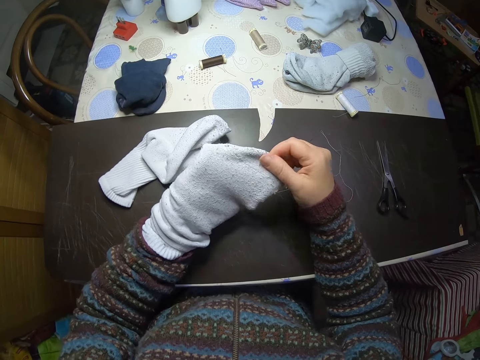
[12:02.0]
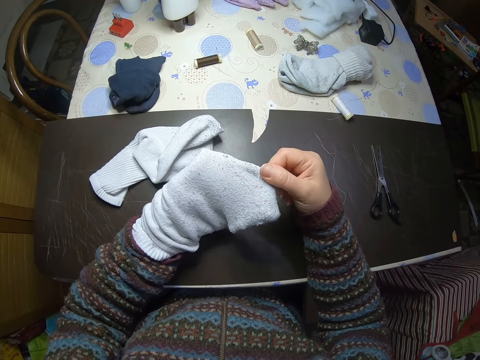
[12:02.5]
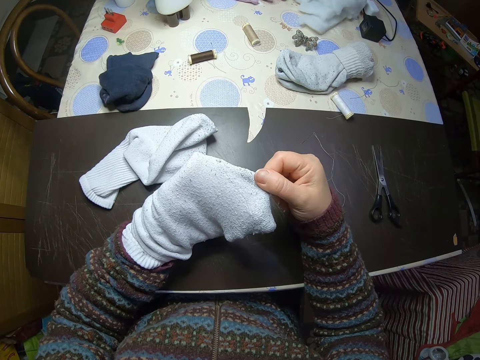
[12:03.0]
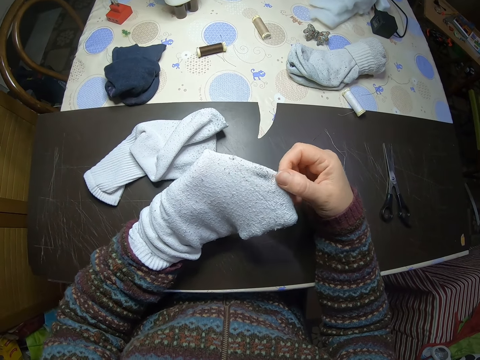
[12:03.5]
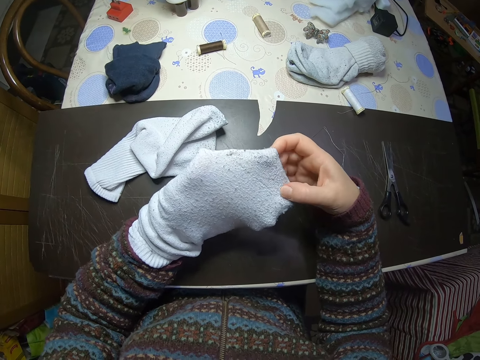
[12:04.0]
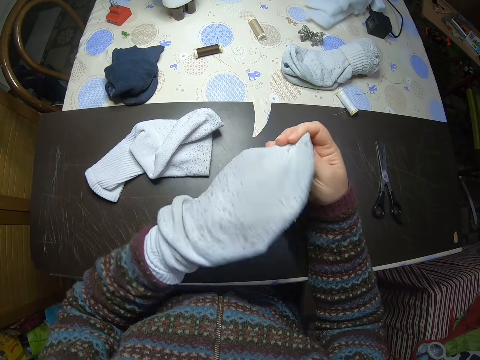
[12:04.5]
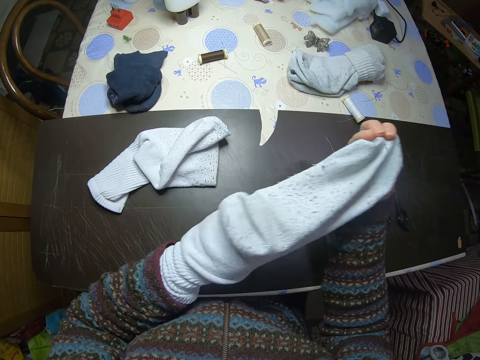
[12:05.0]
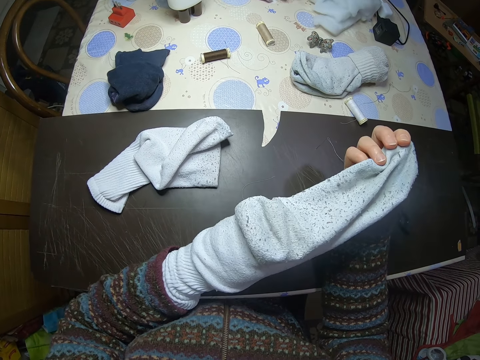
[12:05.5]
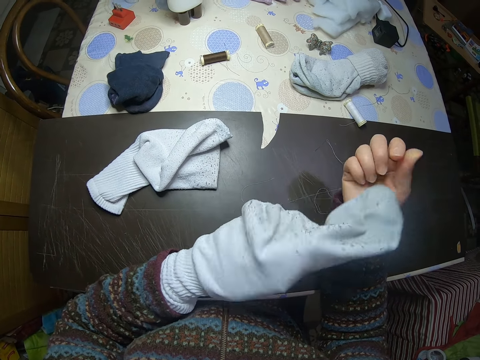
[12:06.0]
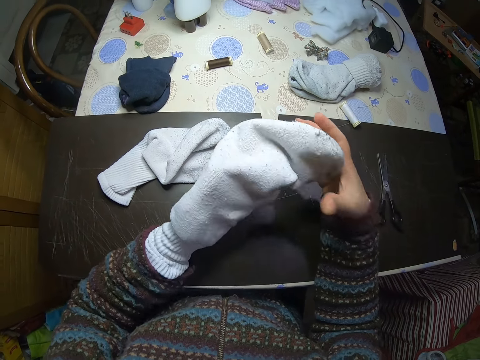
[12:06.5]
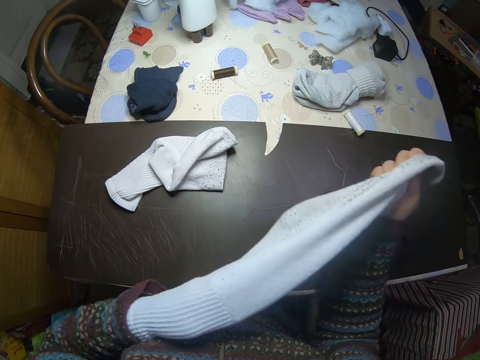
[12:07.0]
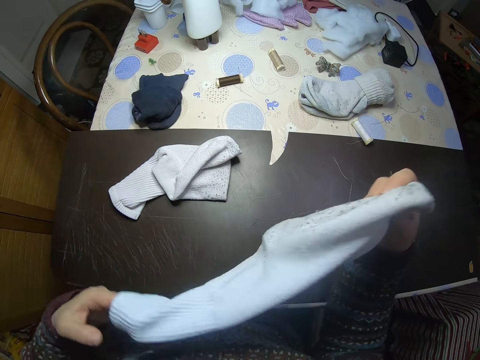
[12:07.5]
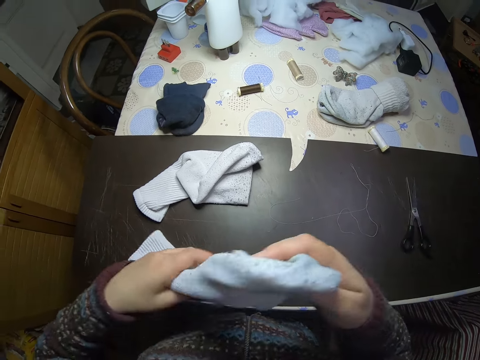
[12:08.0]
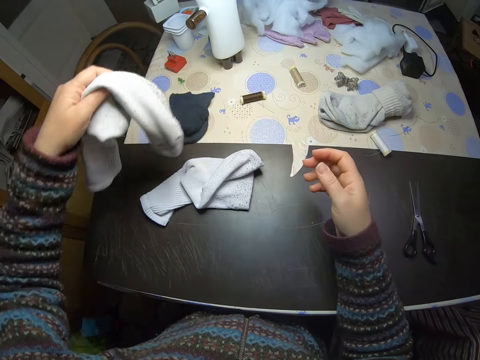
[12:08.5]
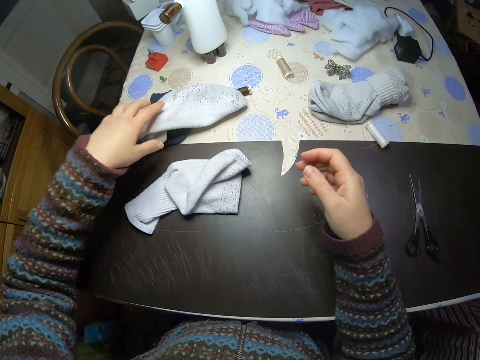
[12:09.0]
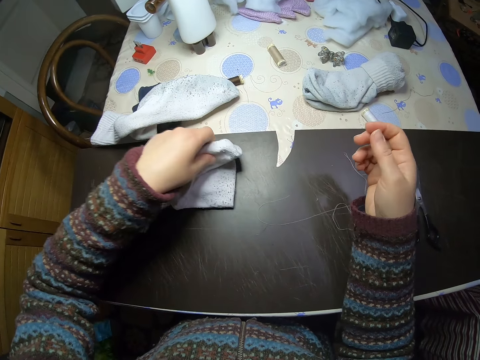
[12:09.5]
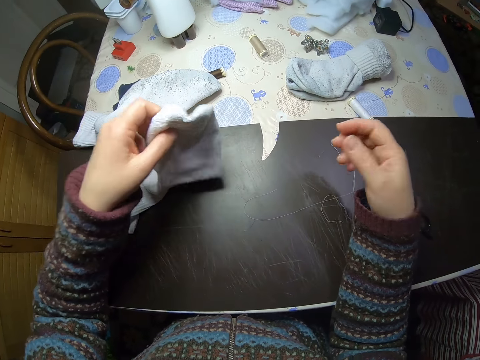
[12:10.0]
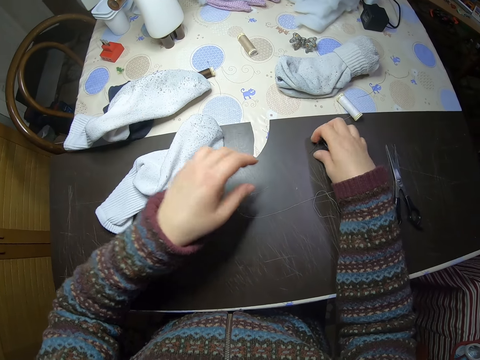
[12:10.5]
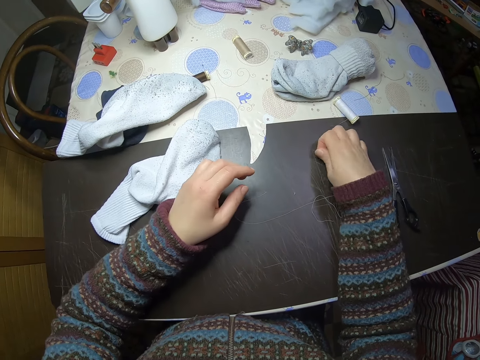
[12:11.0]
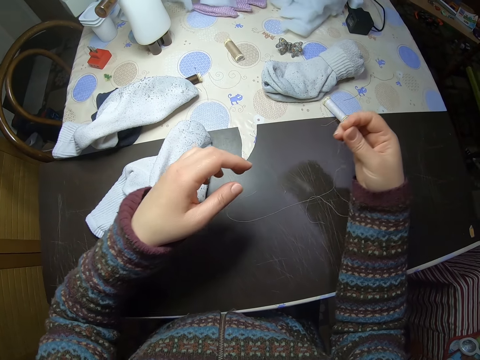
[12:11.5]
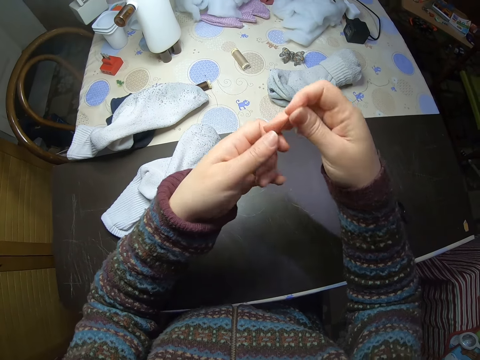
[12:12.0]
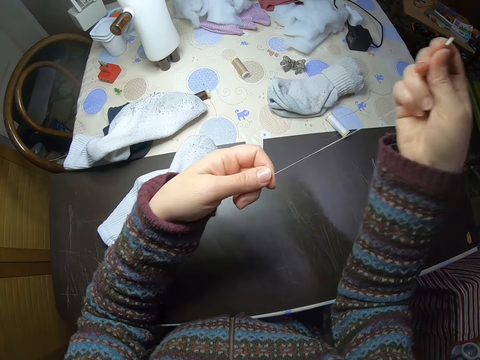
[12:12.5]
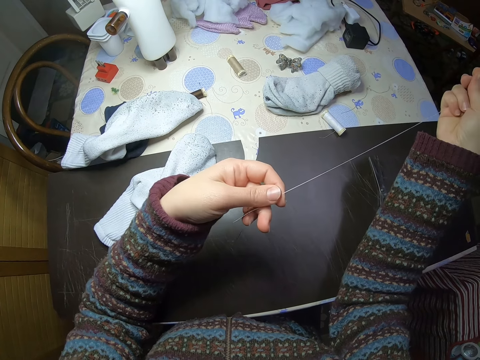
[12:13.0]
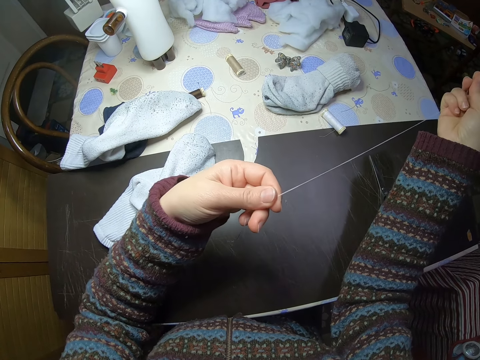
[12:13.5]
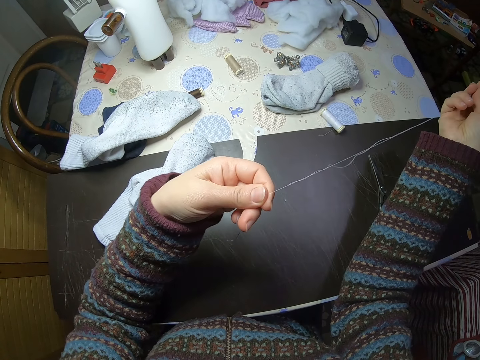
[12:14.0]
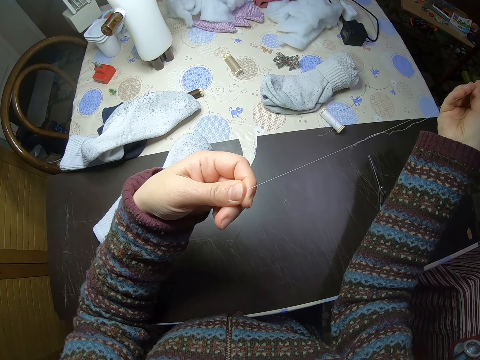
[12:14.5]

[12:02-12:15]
The camera wearer stares at the sock. She turns the socks. She removes the sock from her left hand. She drops the sock on the table. She lifts a sock and drops the sock on the table. She picks up the needle and thread. She stretches the thread.

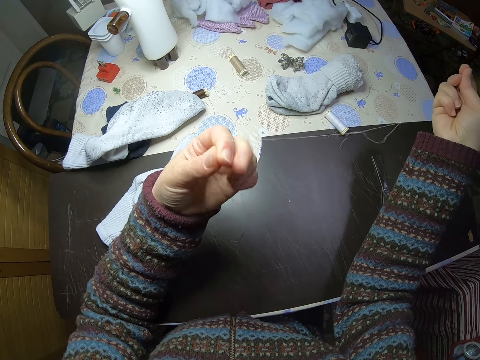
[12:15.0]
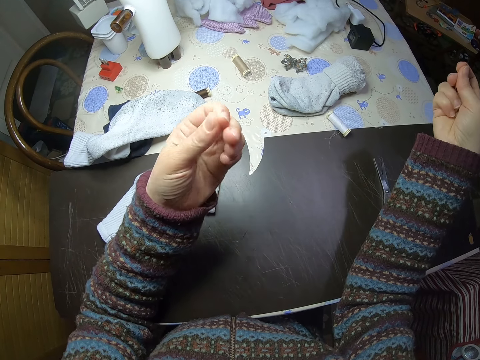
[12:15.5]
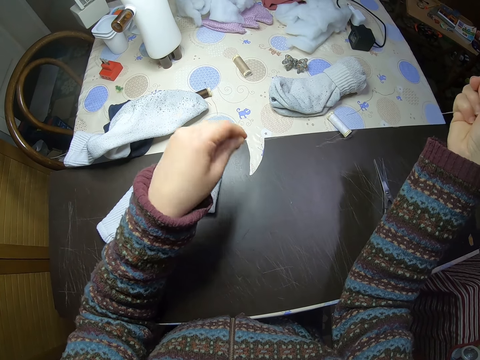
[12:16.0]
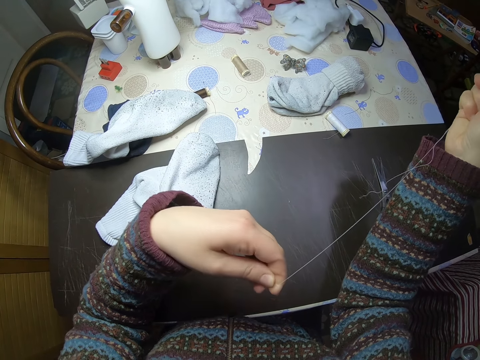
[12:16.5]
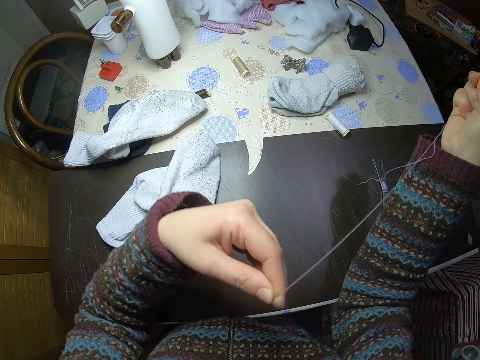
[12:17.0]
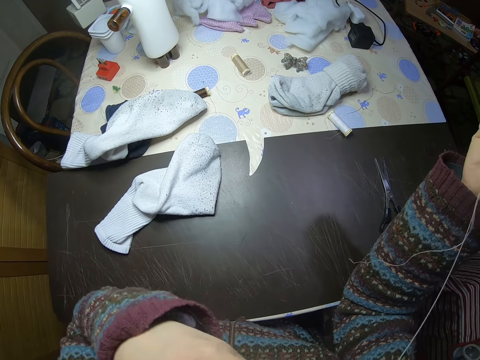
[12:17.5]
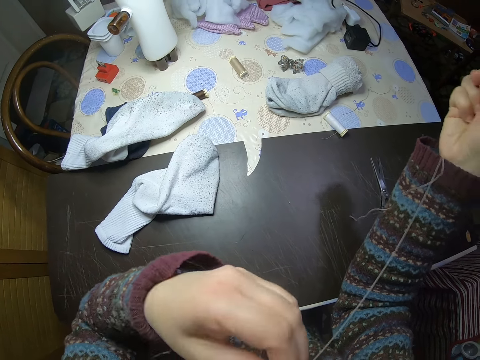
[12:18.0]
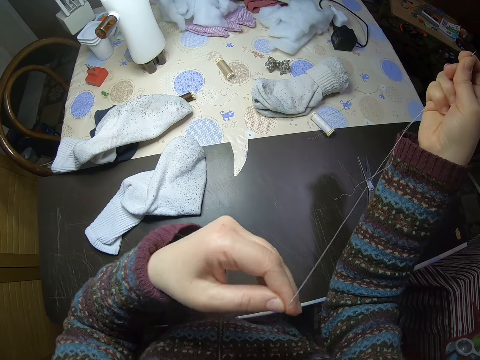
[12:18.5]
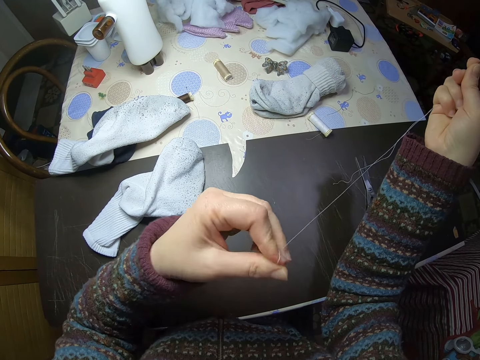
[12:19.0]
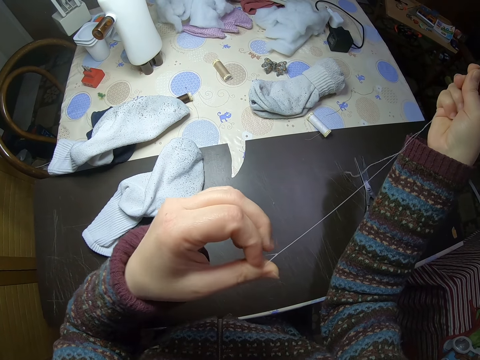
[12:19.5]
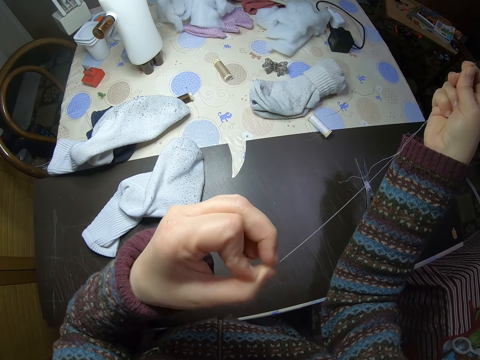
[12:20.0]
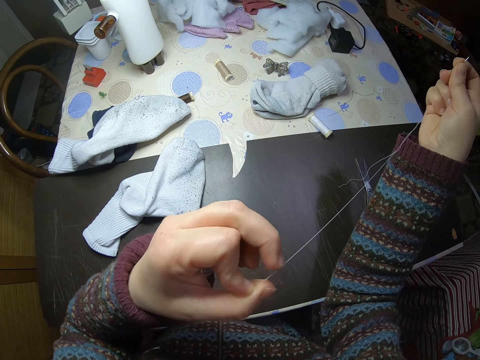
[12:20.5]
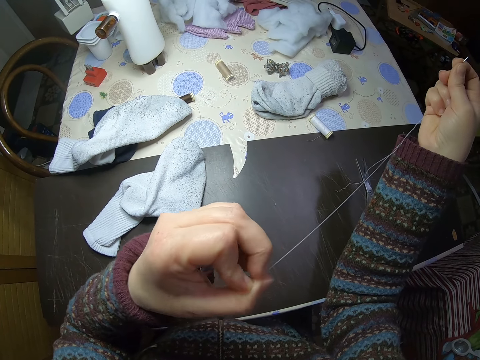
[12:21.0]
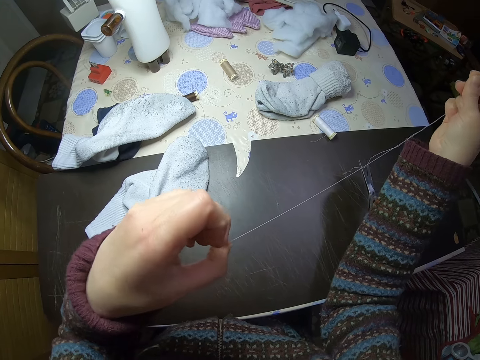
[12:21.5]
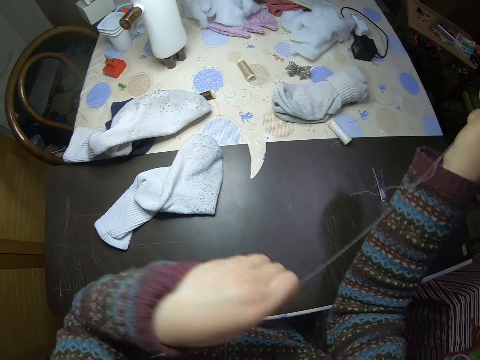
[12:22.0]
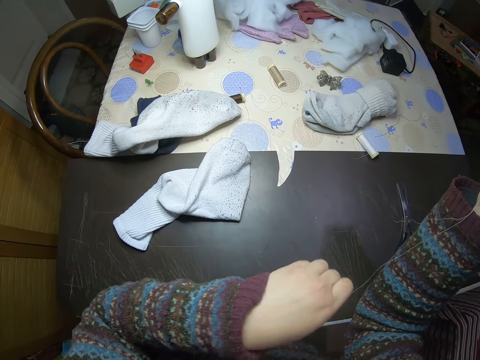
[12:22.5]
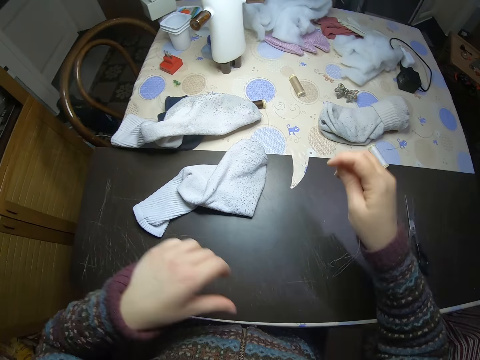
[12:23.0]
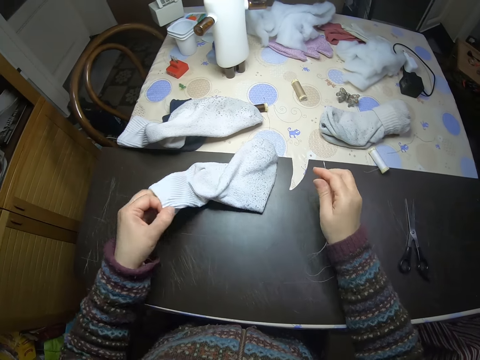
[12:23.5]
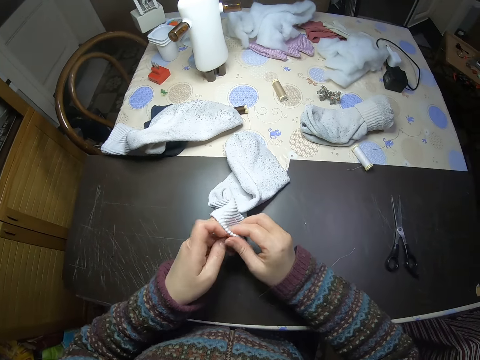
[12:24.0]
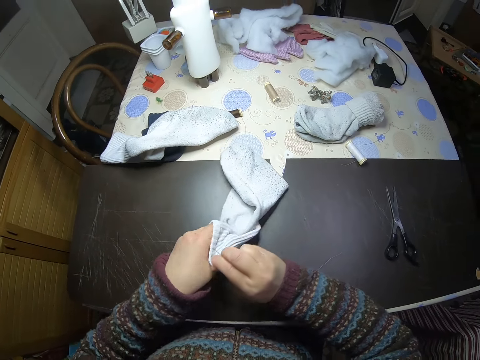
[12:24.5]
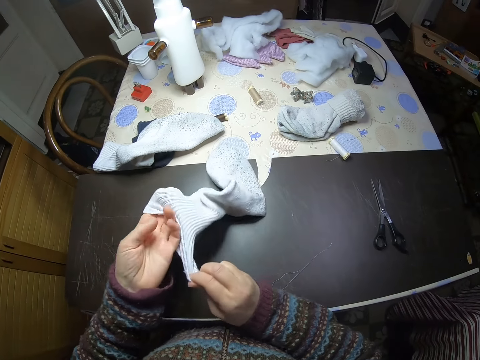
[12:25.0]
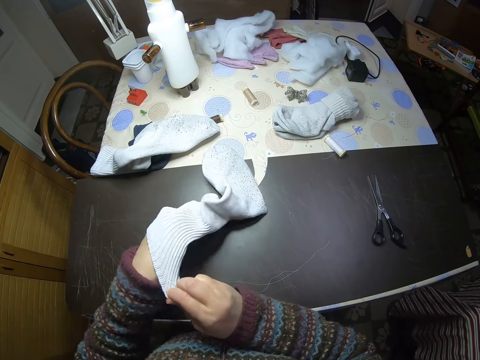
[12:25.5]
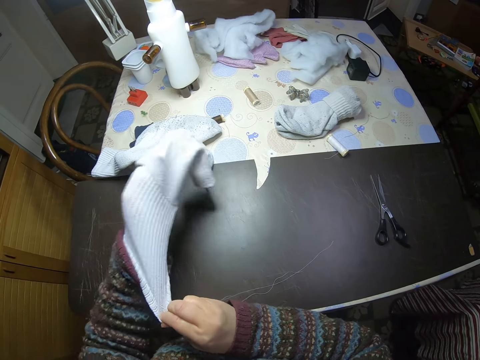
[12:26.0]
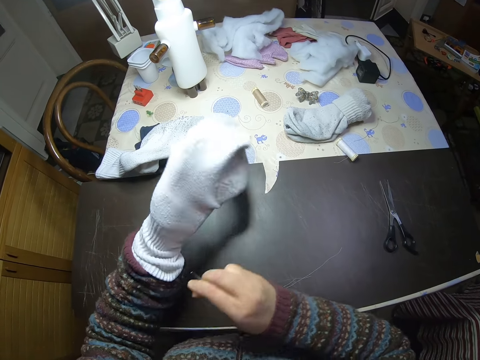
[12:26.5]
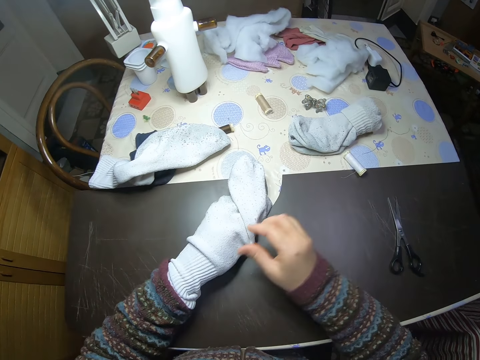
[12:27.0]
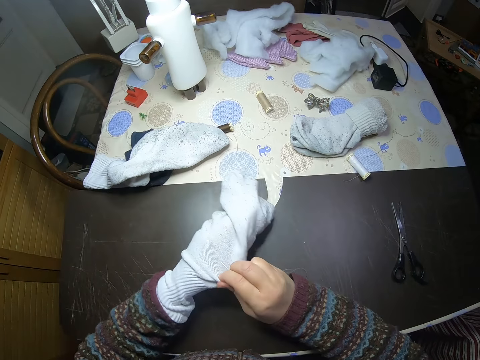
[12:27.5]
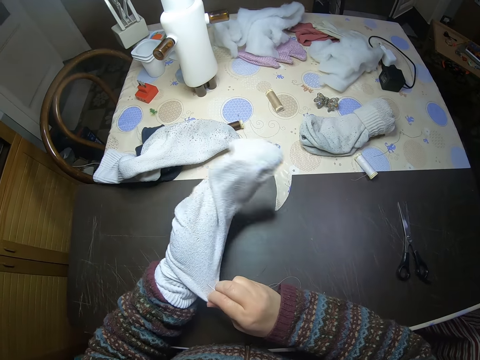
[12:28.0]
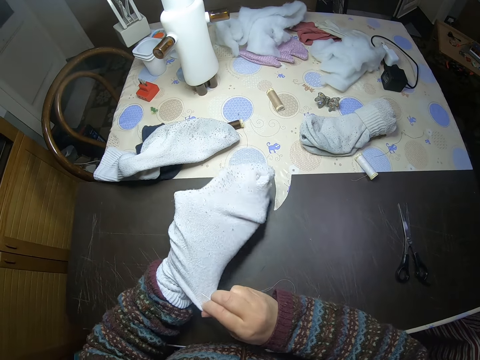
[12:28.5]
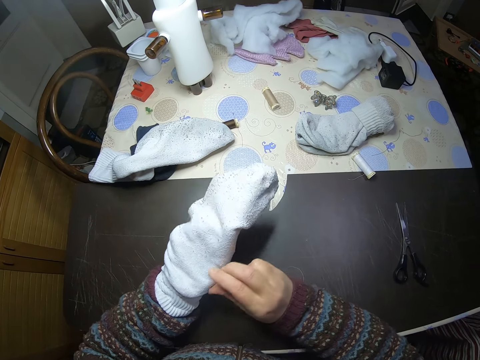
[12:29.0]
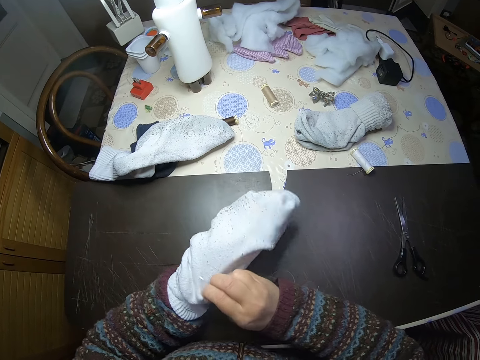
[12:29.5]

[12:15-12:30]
The camera wearer ties a knot in the thread. She puts the thread into her mouth. She picks up a sock. She wears another sock on her left hand.
